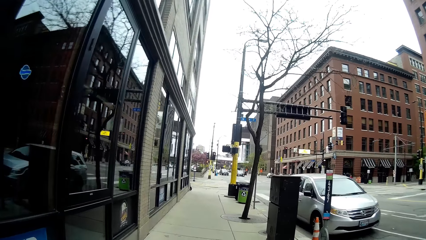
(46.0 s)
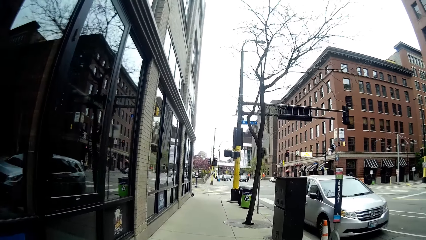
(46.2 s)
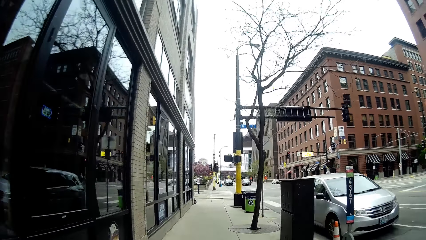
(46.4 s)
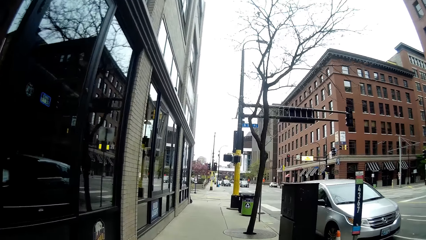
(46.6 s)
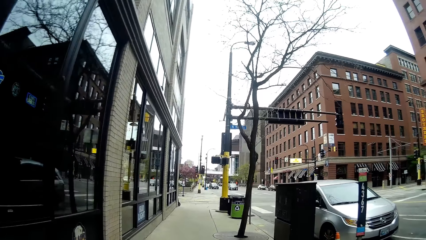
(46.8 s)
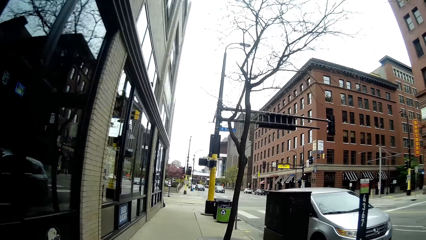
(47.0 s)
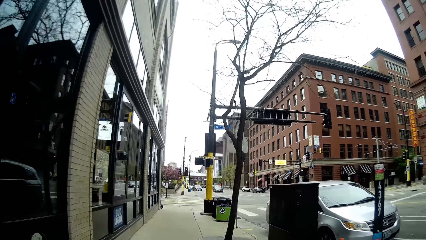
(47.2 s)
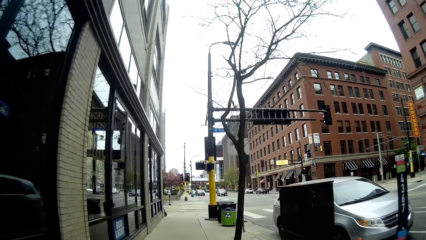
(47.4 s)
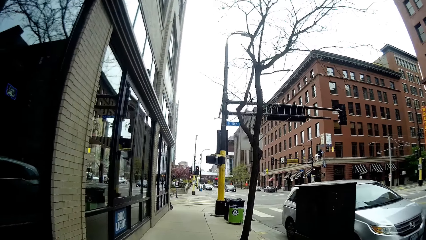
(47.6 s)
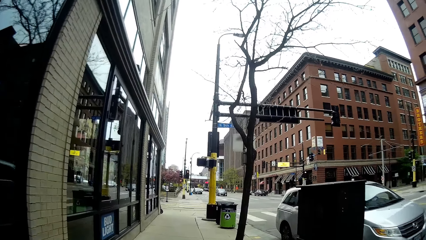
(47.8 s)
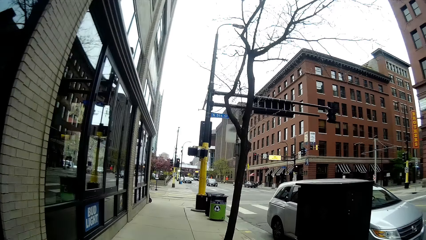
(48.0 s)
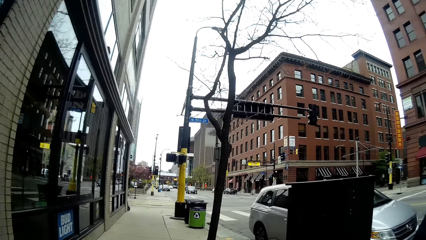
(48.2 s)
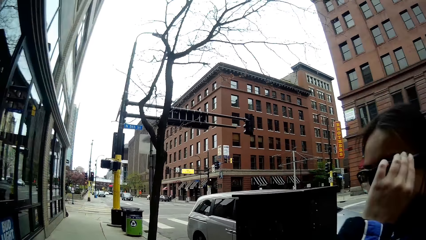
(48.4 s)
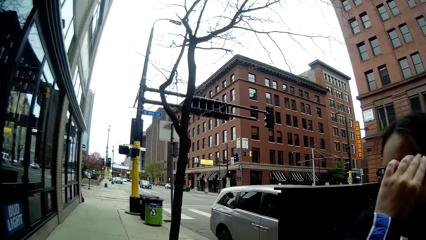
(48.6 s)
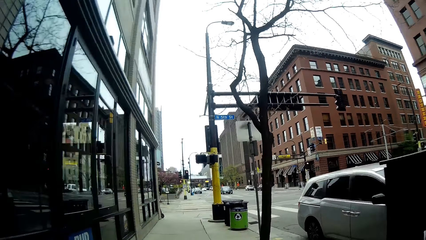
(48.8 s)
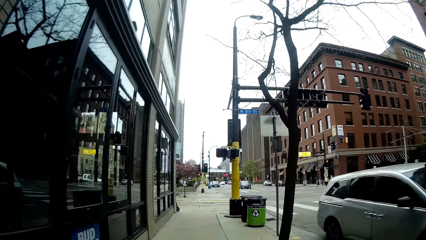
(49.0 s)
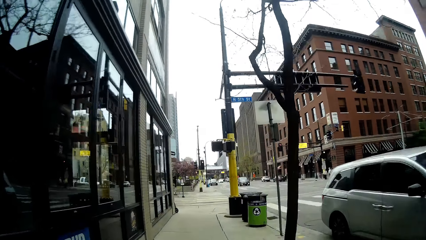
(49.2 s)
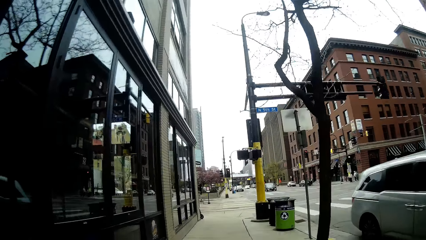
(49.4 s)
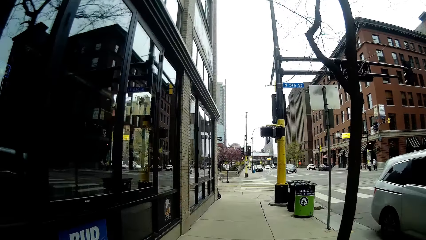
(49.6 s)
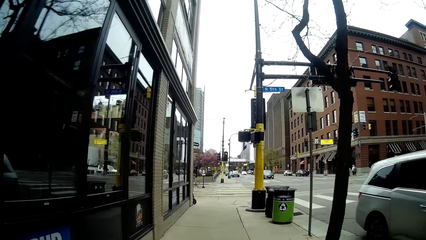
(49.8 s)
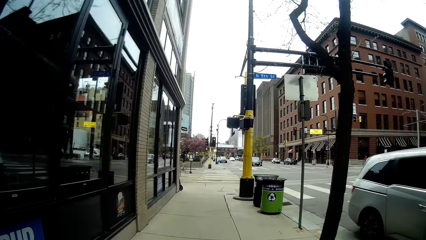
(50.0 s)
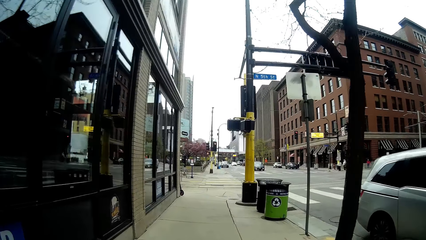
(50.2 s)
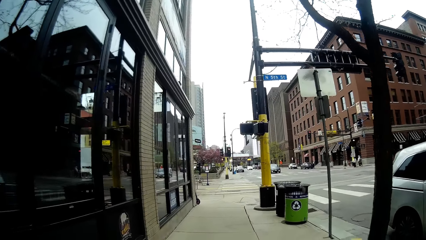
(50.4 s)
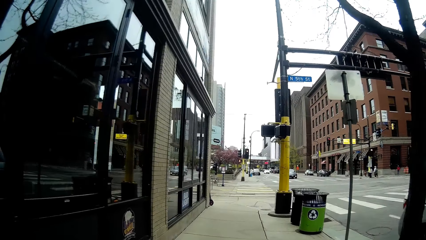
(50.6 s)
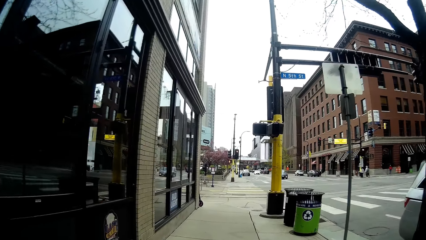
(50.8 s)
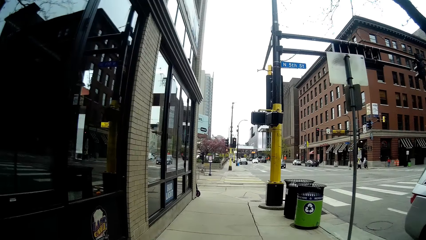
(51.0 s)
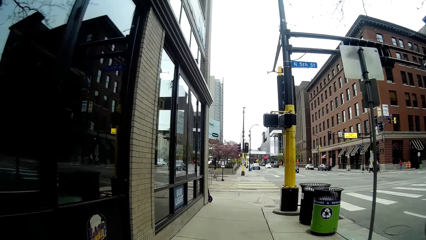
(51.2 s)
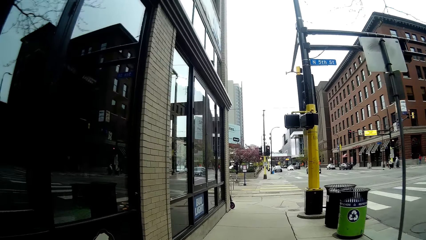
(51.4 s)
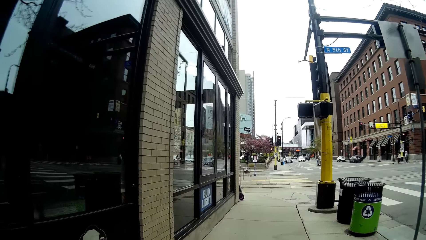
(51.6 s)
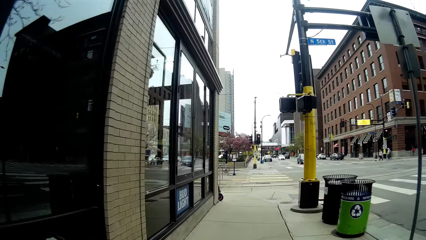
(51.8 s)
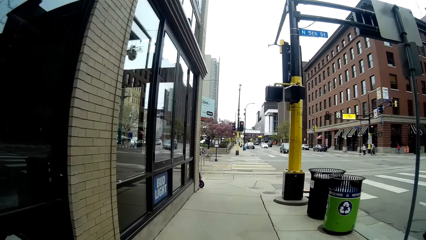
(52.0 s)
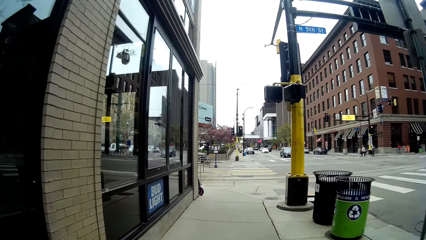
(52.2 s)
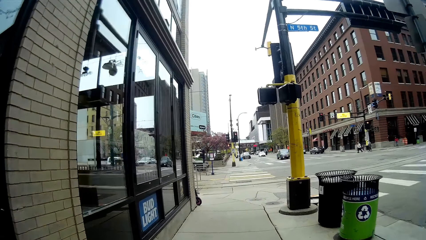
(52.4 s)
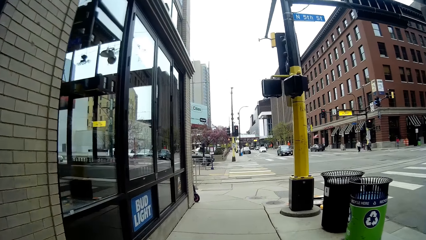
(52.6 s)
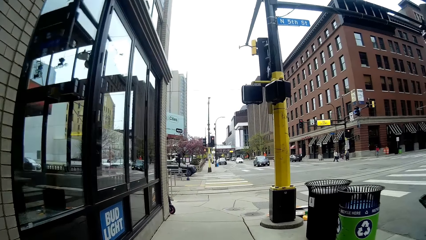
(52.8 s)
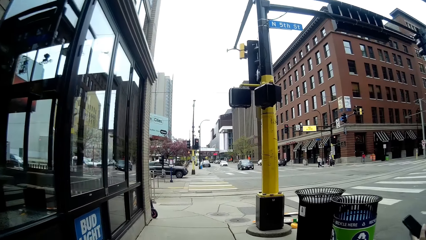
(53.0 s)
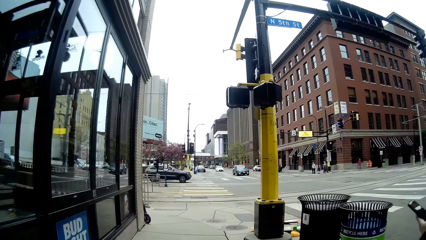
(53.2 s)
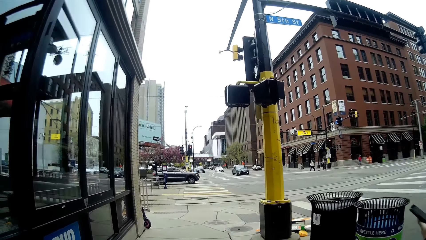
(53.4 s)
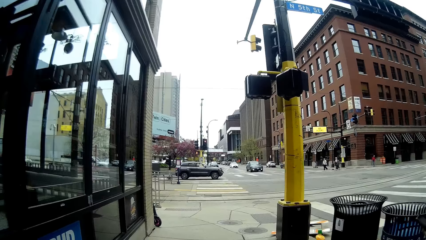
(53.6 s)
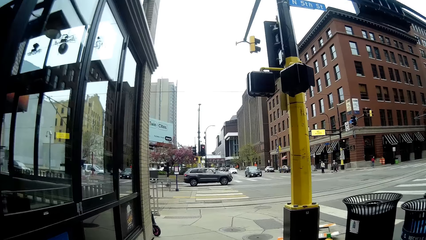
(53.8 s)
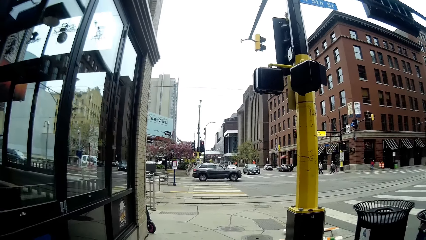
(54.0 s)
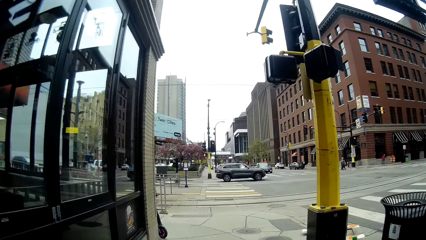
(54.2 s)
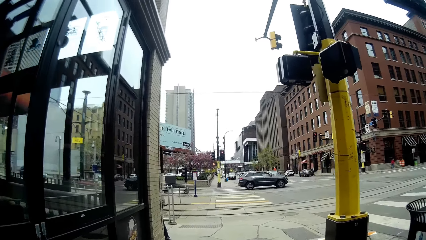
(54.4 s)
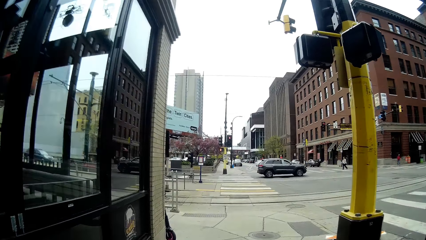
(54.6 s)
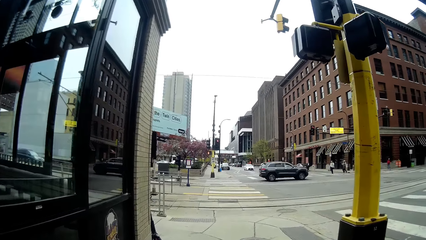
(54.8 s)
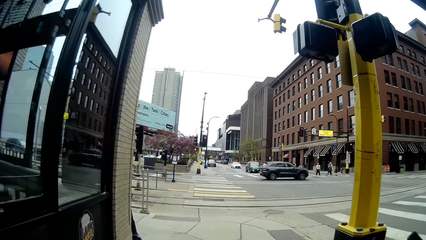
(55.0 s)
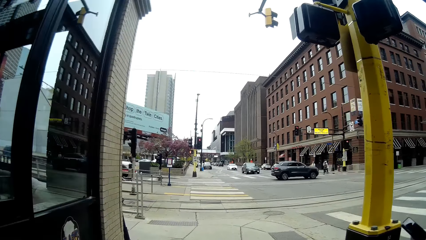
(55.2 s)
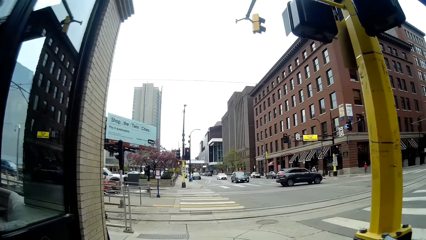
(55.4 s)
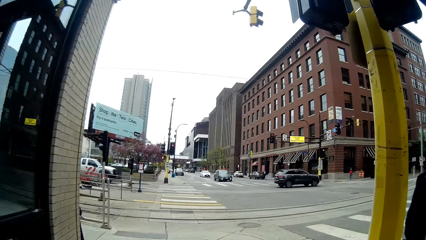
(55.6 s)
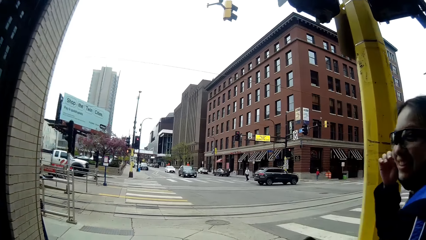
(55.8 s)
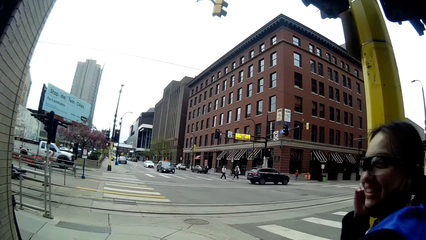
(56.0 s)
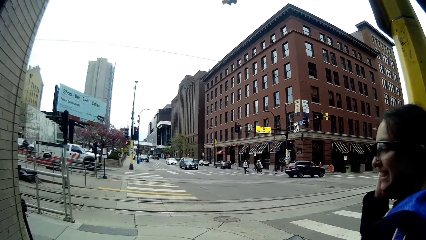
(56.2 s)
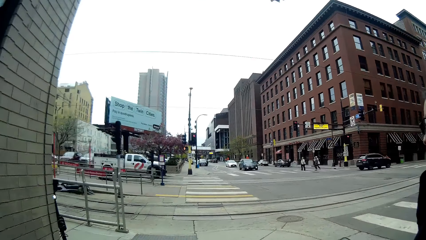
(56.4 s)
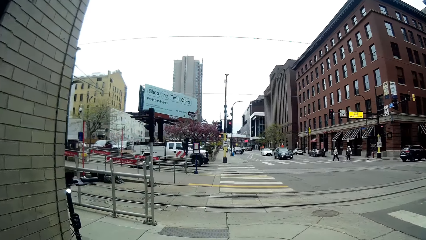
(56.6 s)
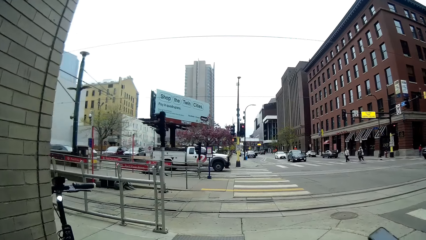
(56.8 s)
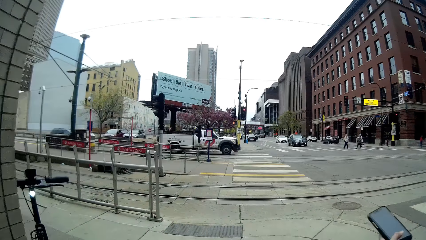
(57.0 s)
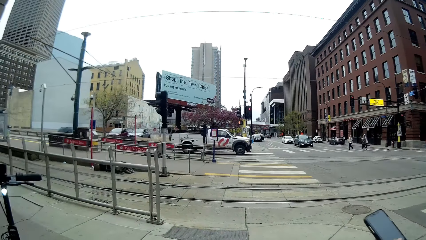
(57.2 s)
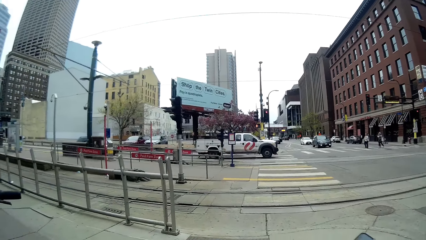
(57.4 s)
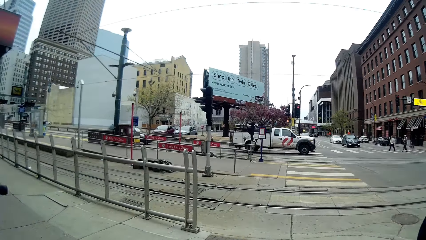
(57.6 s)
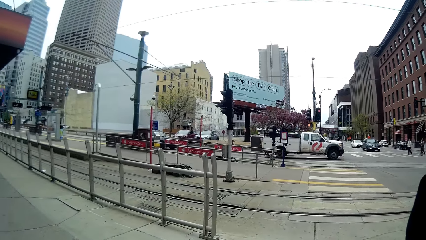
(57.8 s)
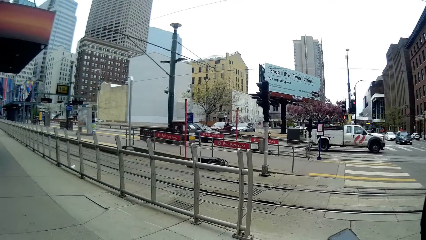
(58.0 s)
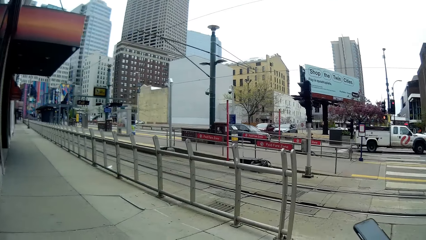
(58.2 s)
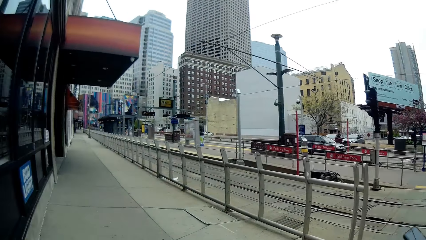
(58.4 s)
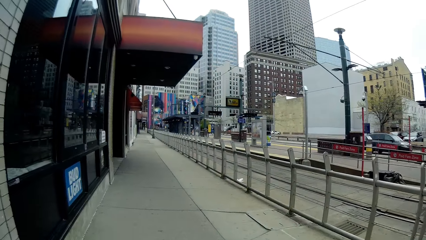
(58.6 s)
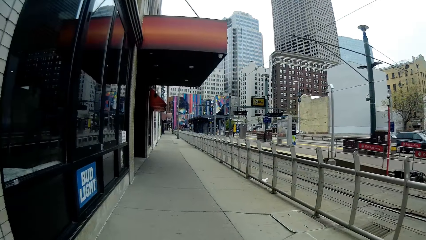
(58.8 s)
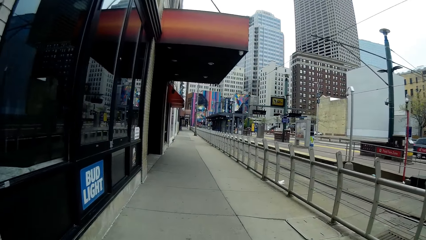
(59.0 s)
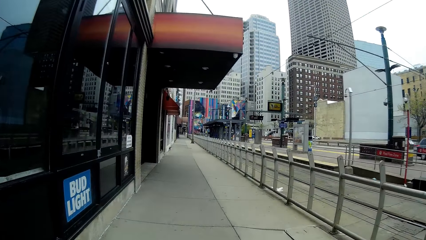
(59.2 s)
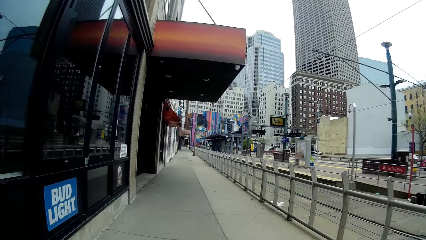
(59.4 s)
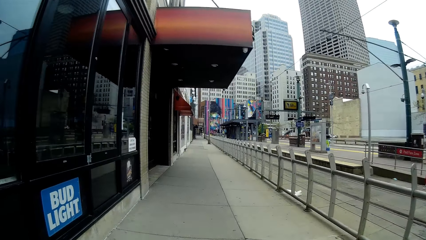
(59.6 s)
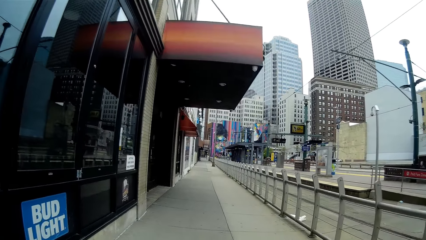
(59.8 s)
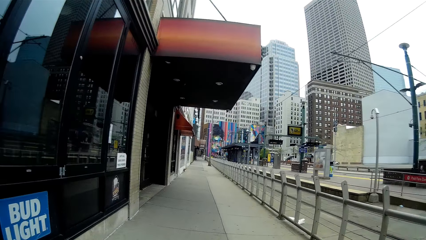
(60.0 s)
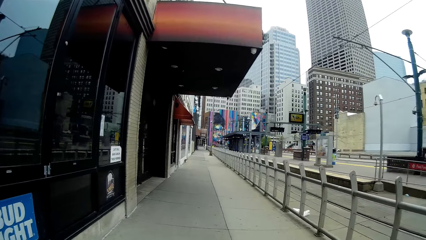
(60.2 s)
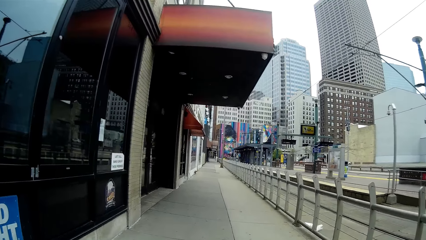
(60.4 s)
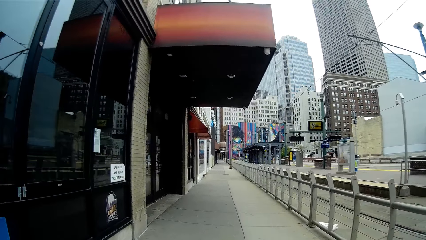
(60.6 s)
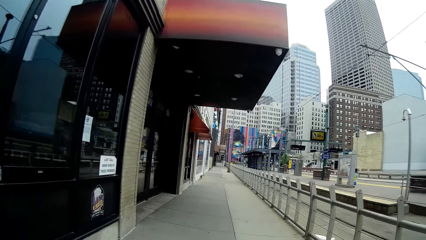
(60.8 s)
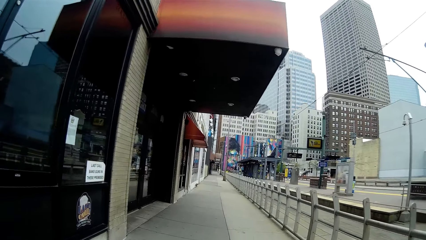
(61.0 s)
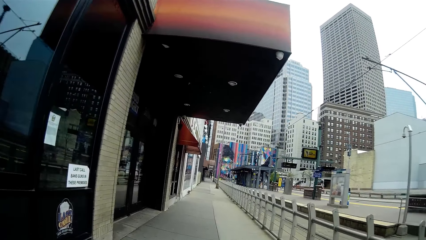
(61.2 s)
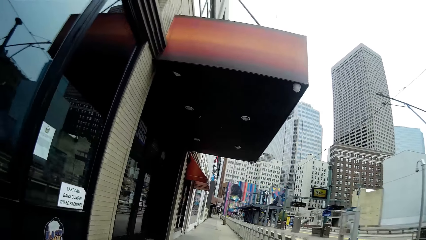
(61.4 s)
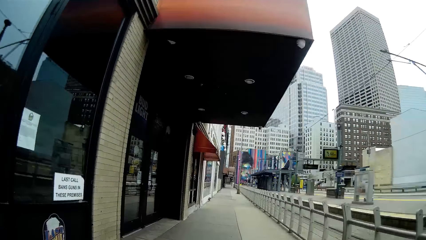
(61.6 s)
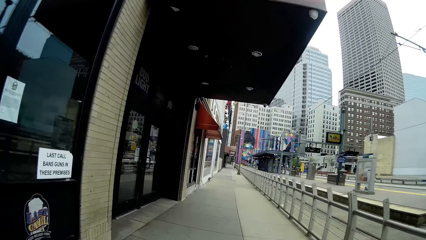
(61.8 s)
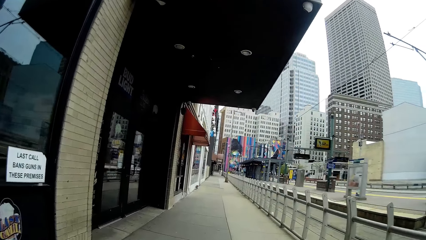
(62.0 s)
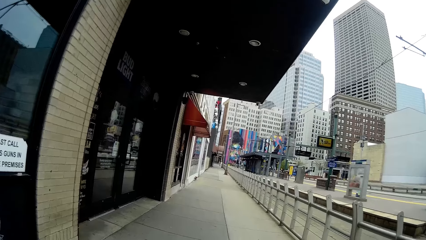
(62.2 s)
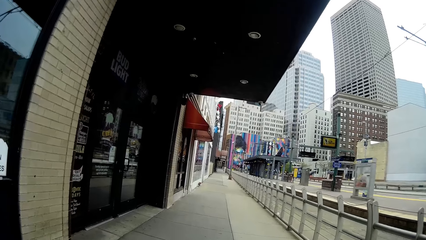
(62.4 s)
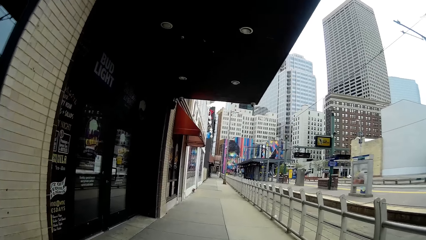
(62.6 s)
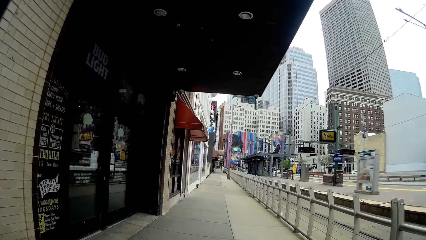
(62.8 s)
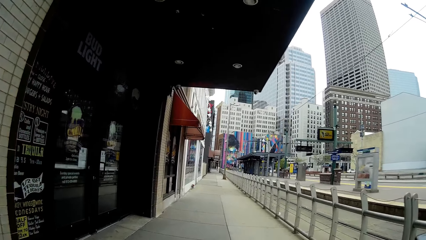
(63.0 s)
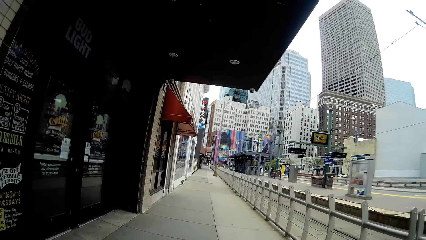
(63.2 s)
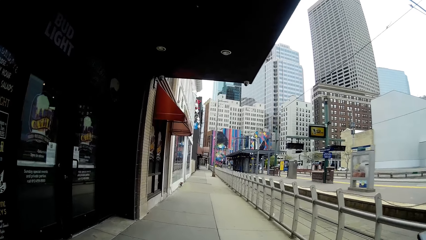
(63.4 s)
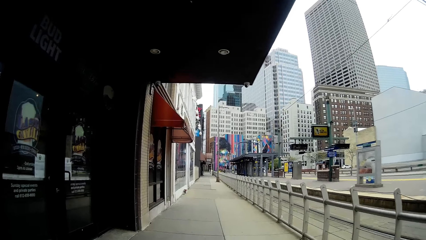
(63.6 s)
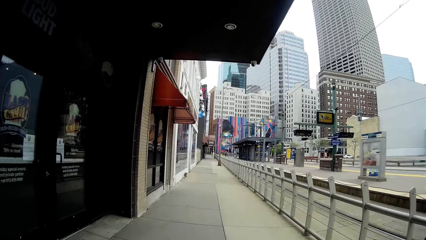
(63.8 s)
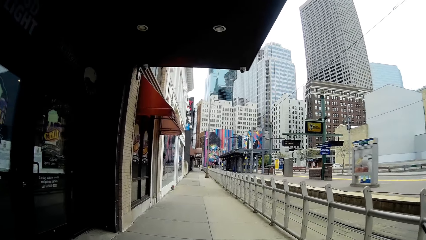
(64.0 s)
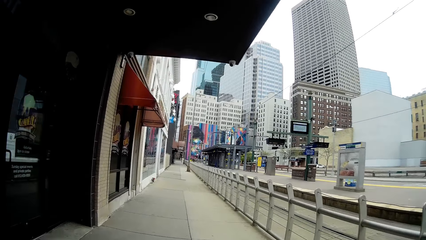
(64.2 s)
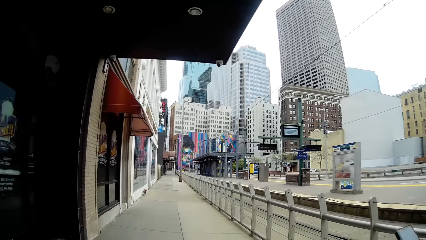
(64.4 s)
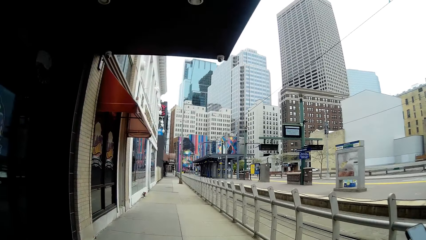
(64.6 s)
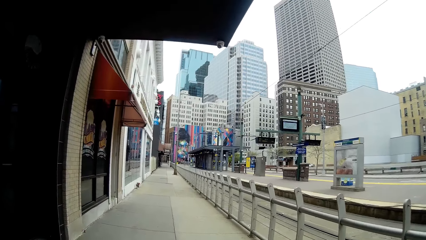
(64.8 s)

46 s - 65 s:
A black car drives past the camera wearer. A white pickup drives past them. The camera wearer interacts with the woman.
